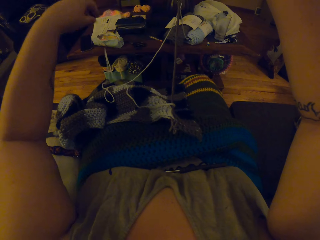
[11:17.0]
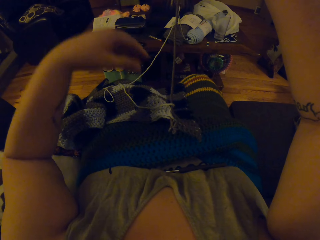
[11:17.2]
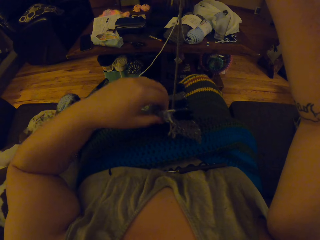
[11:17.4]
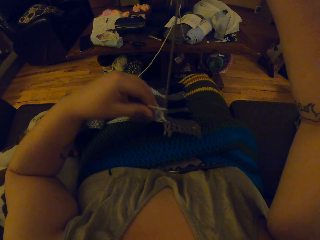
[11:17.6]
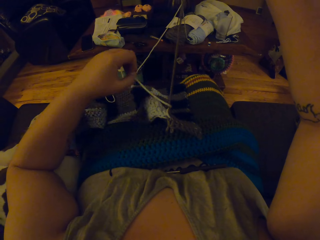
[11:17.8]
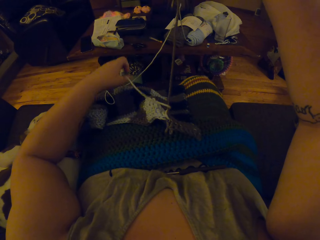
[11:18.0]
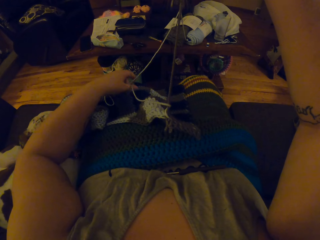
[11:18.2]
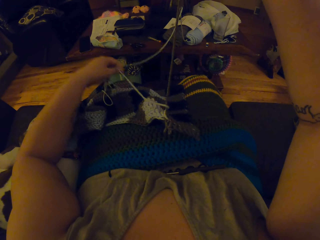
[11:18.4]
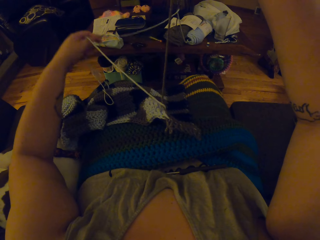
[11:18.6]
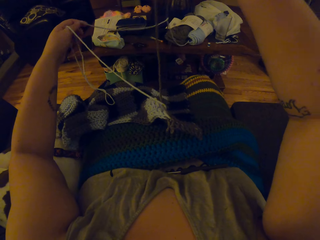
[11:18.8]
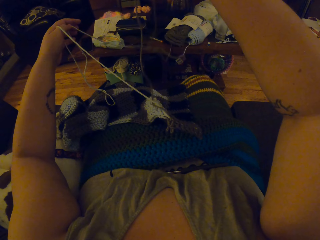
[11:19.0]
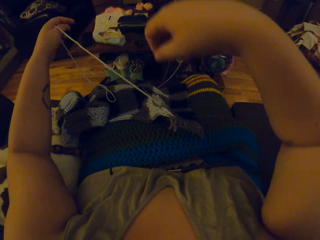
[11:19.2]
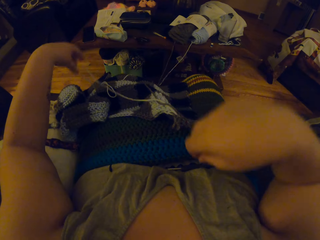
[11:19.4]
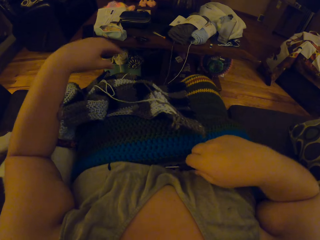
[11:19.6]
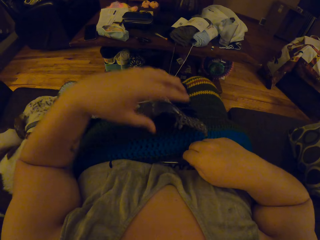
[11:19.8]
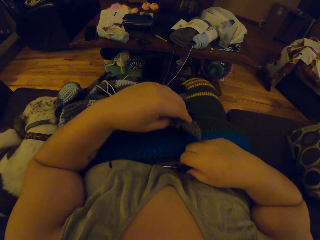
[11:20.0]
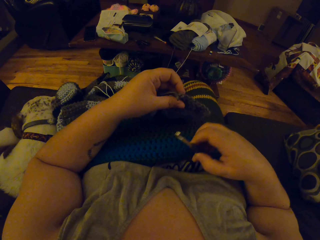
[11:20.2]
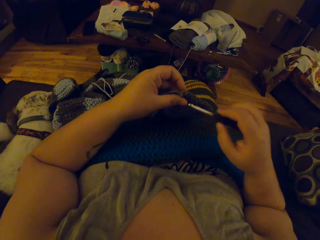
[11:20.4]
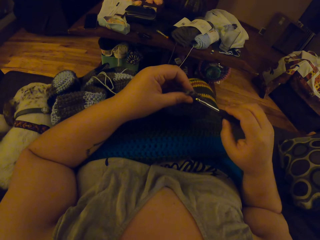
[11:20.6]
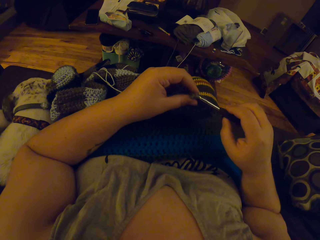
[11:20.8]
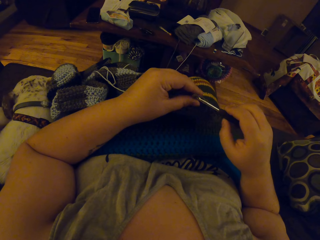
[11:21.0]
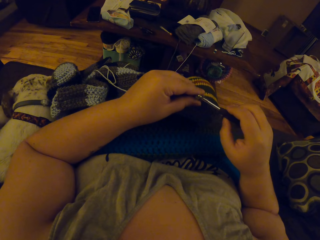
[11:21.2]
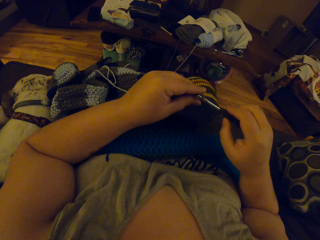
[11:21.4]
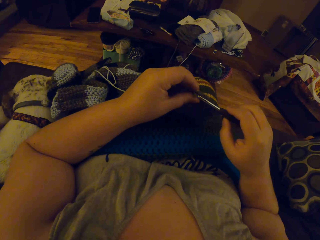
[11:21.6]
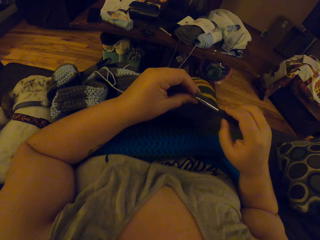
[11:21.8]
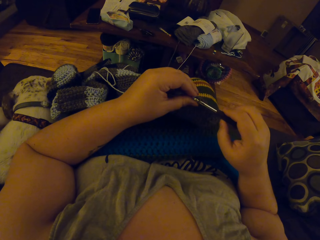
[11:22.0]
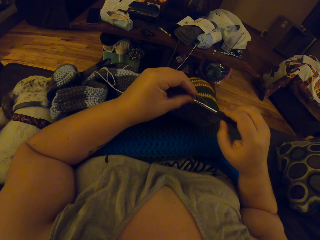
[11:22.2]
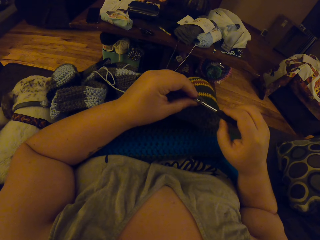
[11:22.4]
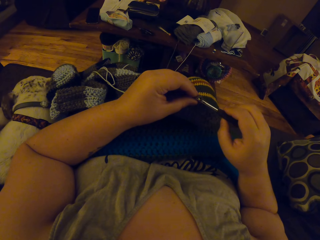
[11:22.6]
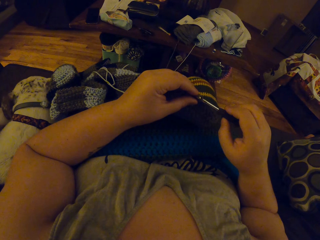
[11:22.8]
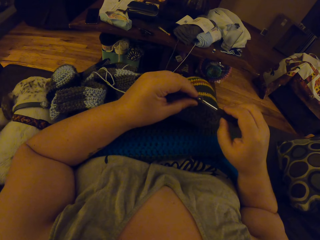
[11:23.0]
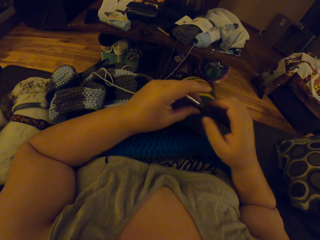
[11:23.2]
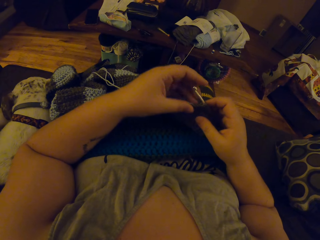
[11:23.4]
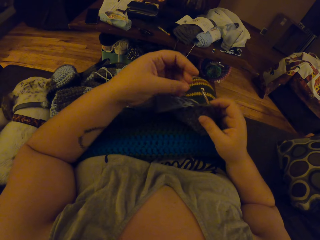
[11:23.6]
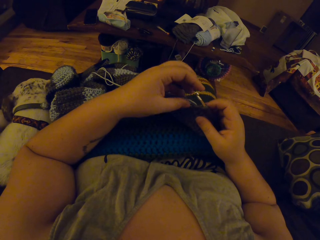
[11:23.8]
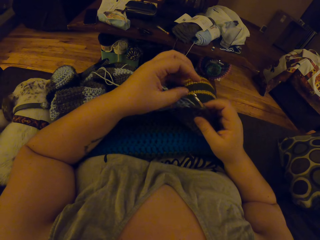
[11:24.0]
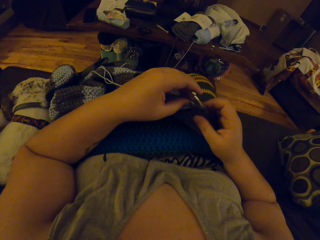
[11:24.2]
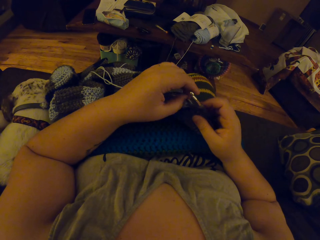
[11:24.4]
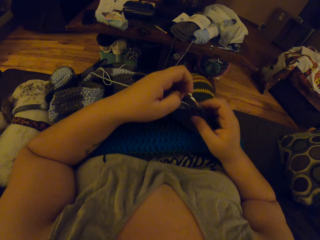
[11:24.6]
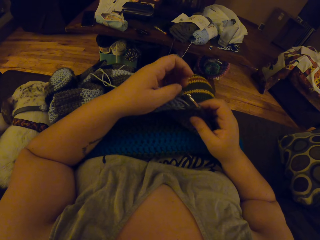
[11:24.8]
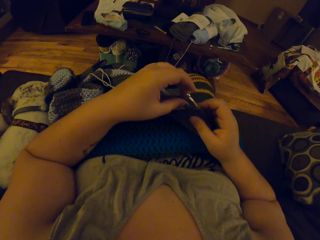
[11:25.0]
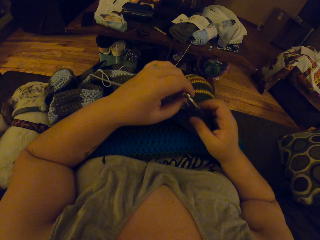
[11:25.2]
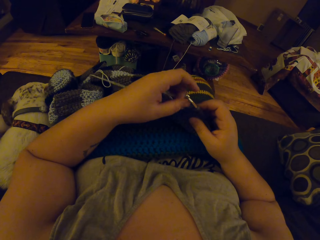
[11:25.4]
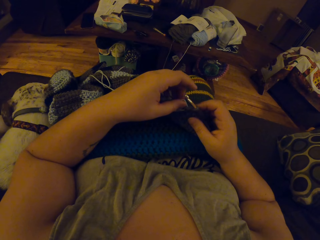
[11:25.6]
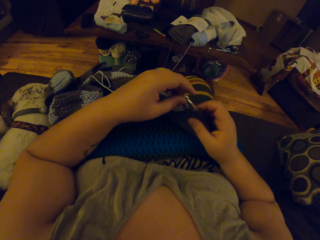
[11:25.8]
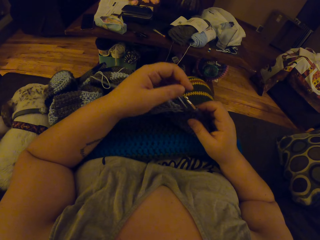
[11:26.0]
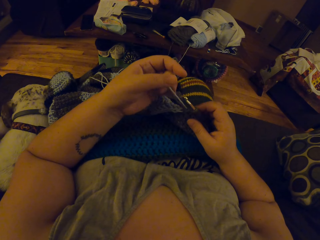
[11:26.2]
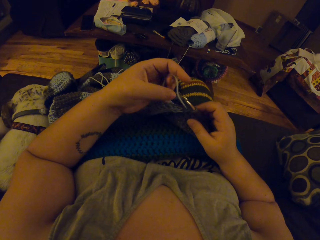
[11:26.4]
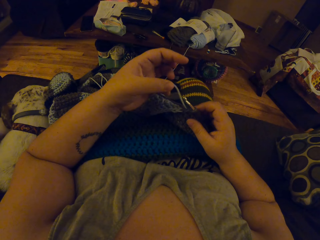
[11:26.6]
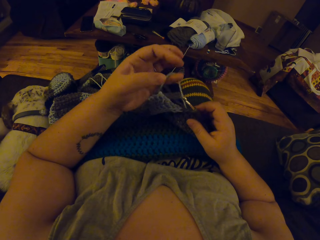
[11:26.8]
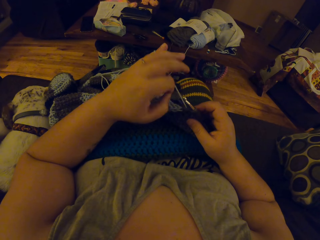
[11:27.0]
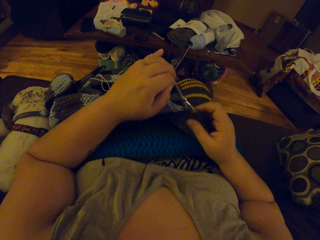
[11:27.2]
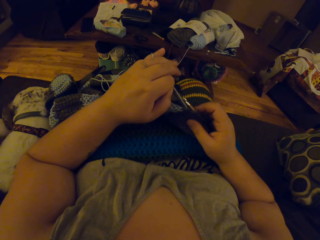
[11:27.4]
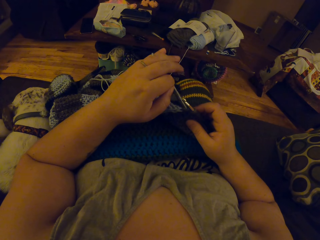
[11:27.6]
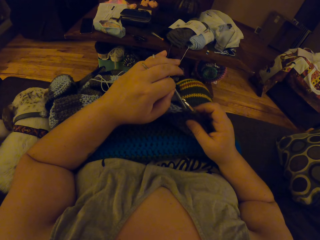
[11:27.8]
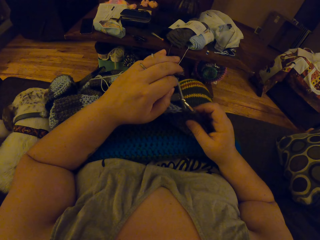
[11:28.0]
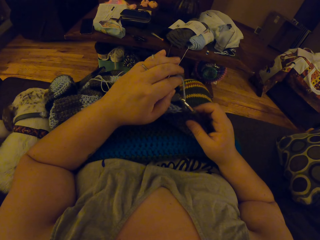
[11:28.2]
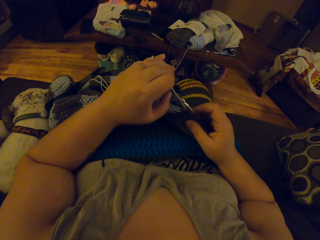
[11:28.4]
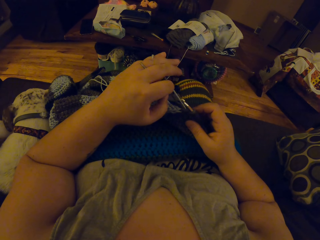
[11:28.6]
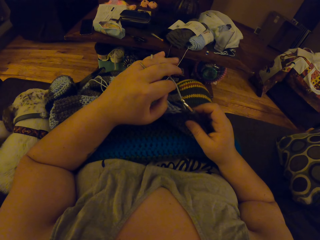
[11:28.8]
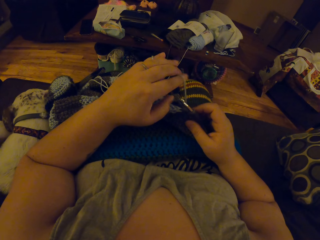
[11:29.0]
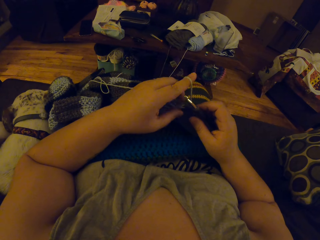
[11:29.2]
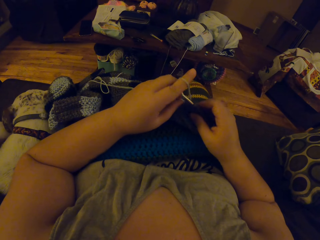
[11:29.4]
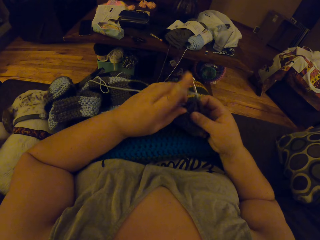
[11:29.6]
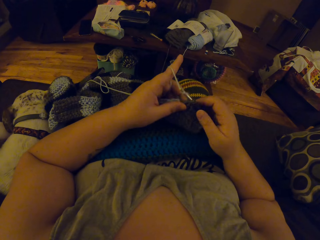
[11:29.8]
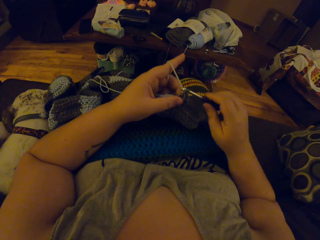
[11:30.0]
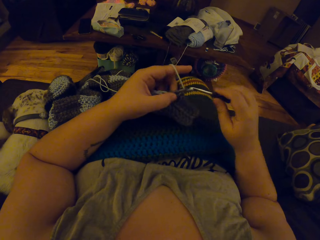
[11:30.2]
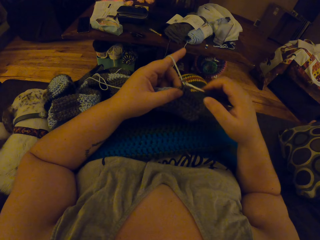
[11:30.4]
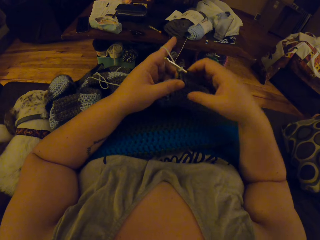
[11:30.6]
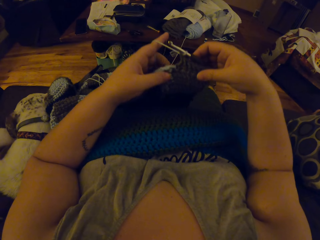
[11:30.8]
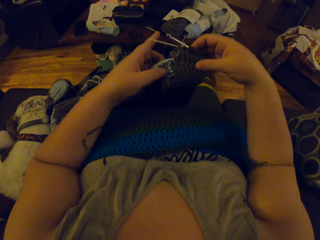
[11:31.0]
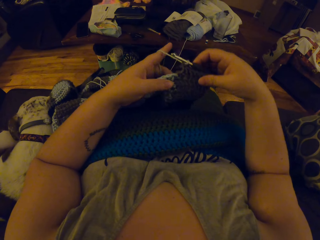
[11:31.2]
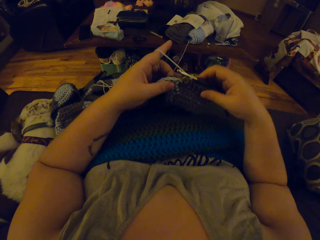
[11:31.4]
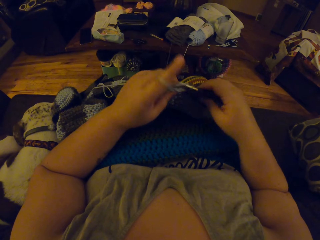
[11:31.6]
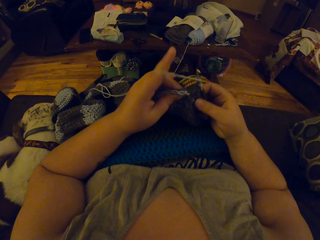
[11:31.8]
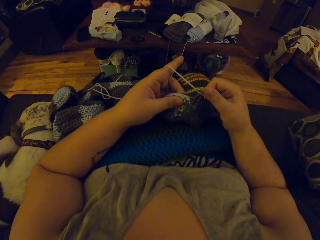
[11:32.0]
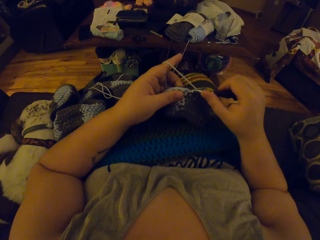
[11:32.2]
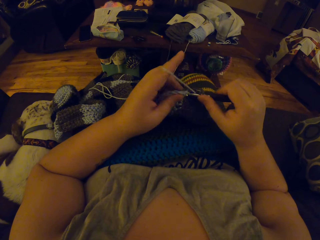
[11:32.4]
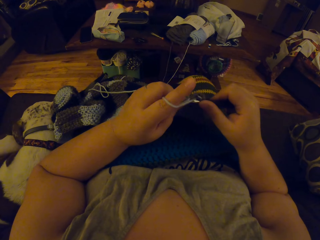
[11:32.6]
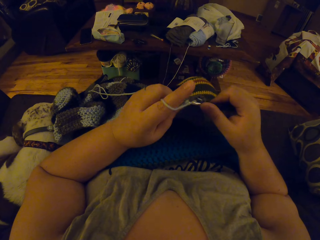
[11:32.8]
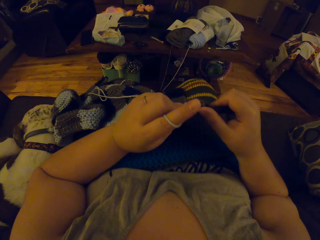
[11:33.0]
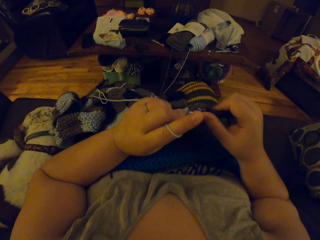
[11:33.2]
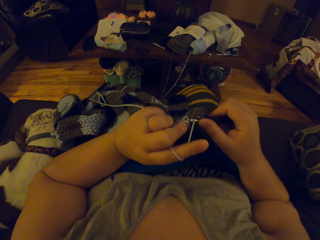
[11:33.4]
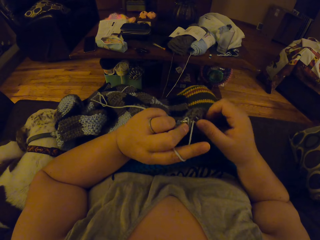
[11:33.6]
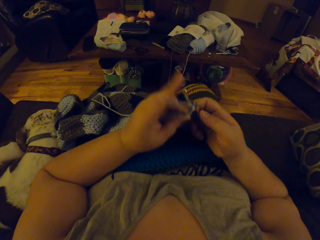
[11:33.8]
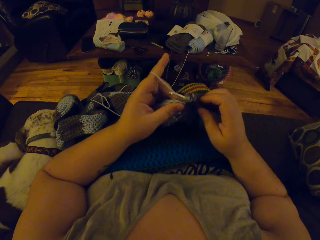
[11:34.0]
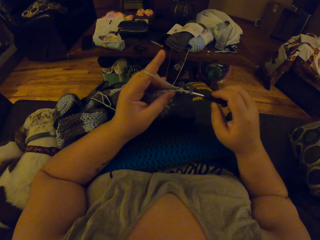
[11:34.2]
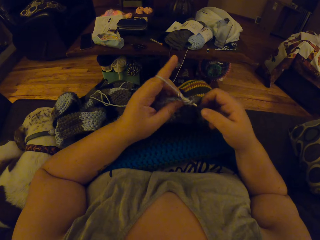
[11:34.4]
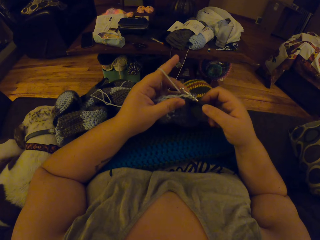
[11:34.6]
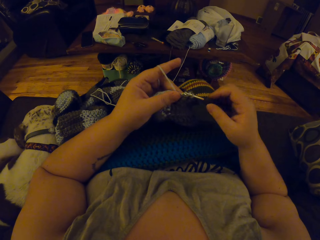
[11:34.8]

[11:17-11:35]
The camera wearer holds the crochet hook. She holds the crochet material. She puts the crochet in the stitches and tightens the threads. She rolls the yarn on her left index finger. She continues to crochet.

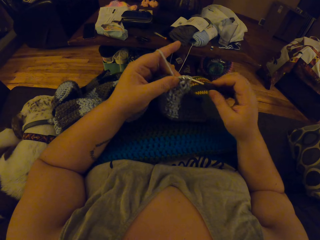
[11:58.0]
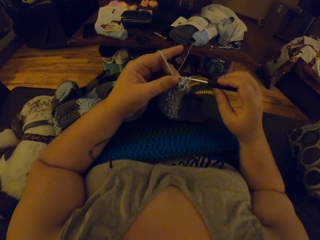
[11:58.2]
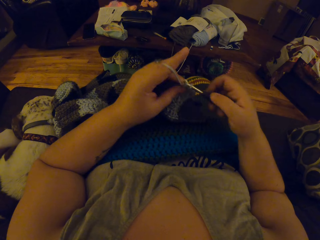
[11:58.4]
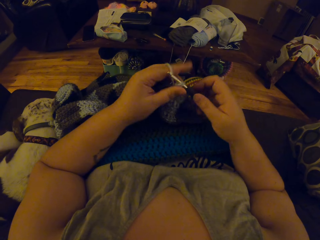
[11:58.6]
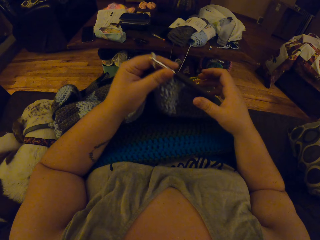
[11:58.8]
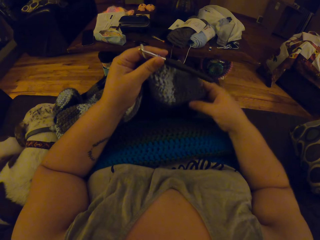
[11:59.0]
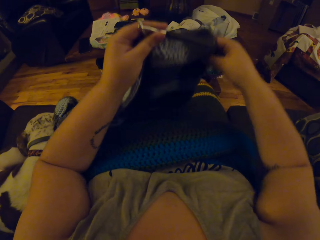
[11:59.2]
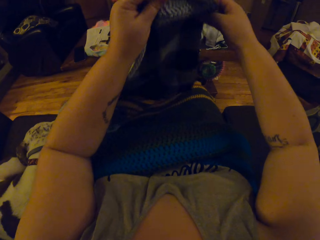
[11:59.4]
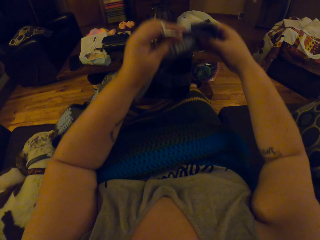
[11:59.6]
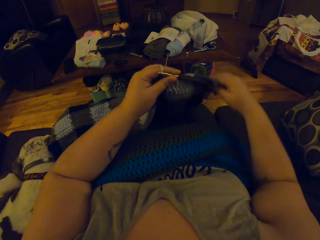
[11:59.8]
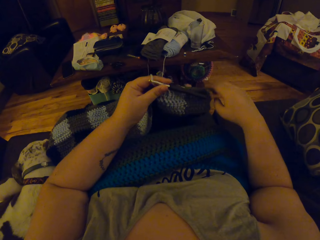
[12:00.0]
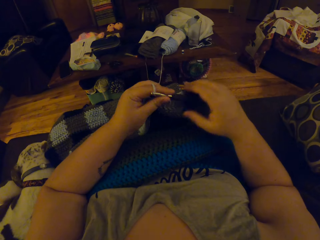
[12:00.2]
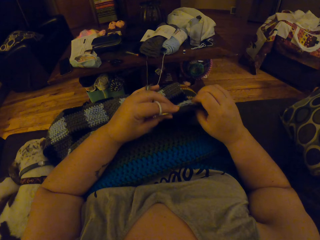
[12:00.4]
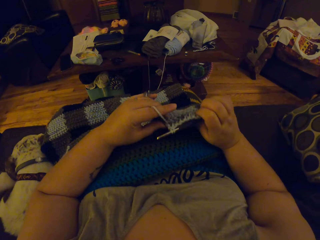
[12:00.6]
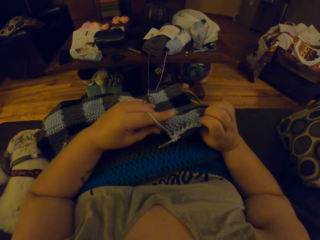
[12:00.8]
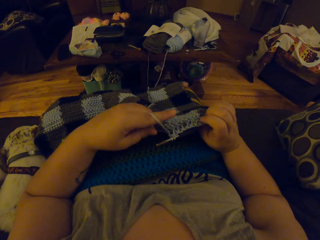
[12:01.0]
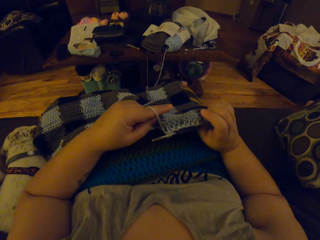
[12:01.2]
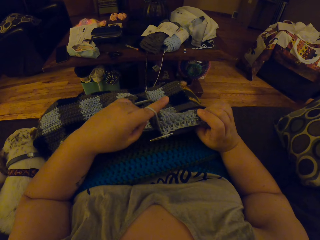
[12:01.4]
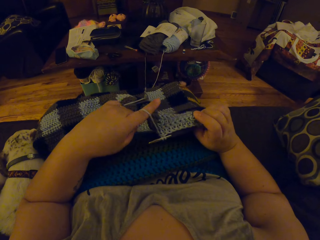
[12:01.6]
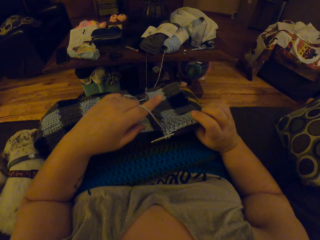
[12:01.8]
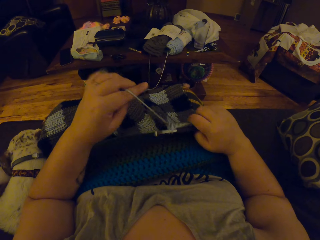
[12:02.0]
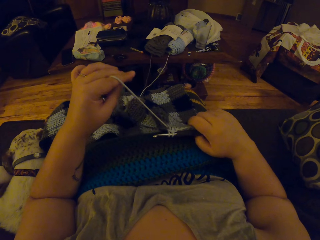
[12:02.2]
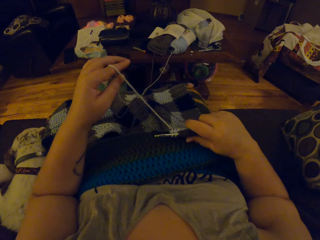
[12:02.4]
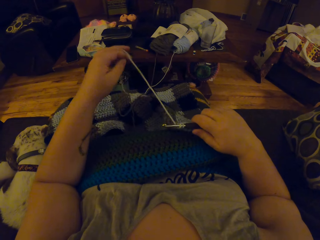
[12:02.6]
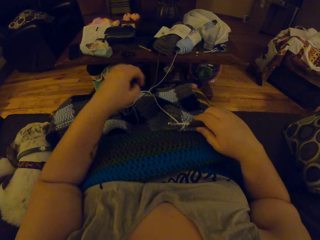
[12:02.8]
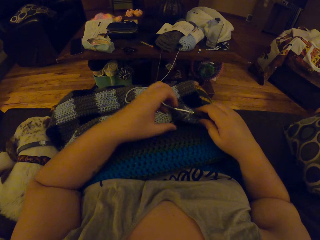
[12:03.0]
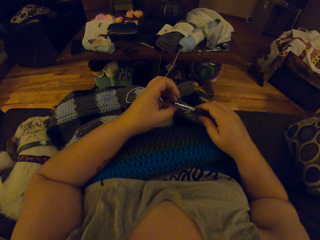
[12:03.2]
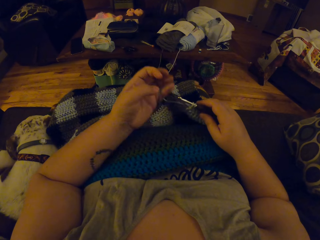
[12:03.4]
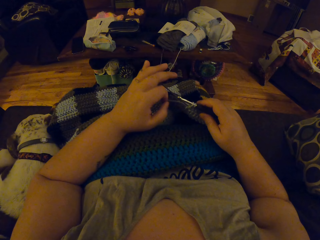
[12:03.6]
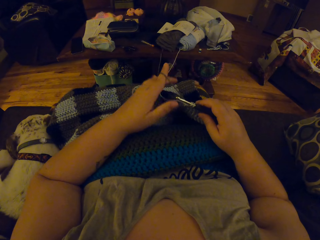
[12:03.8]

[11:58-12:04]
The camera wearer spreads the fabric. They tighten the threads.
